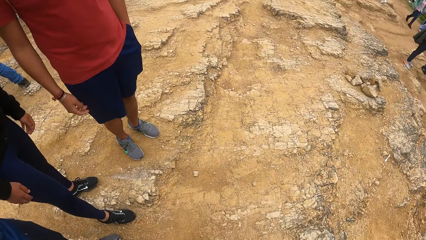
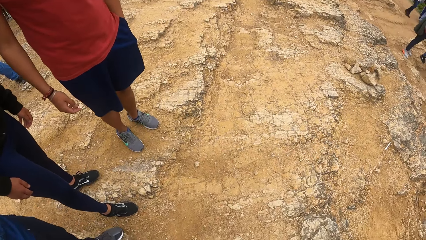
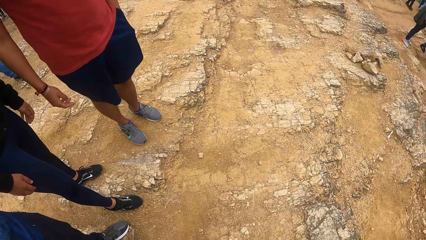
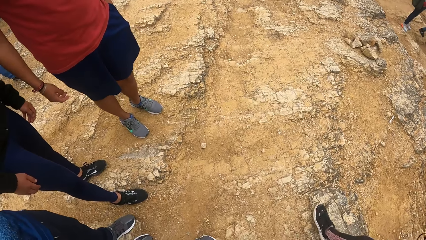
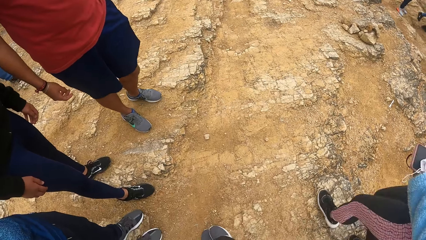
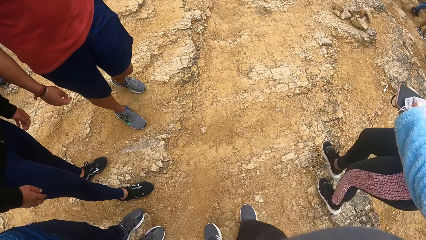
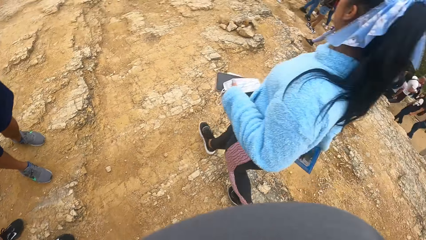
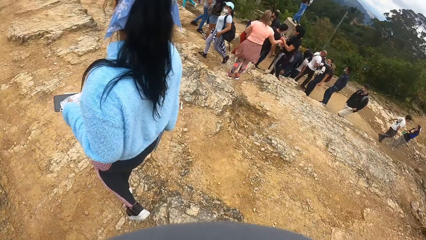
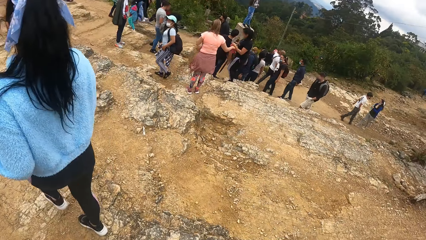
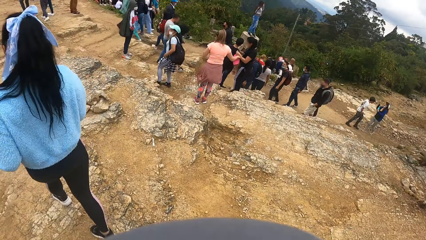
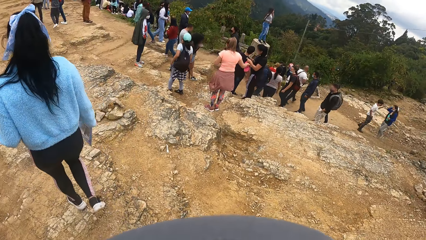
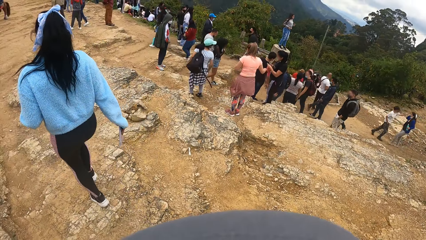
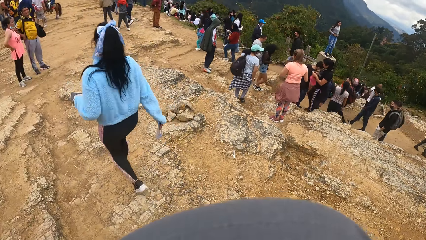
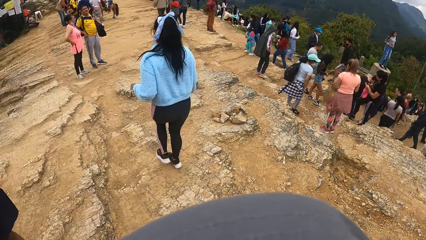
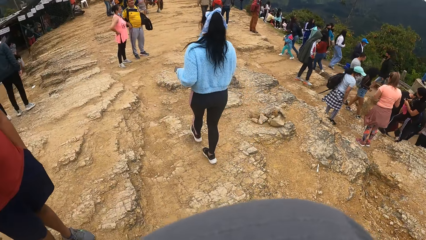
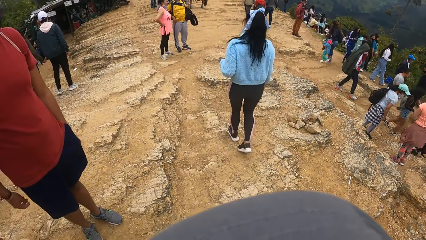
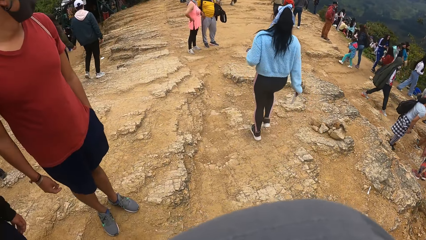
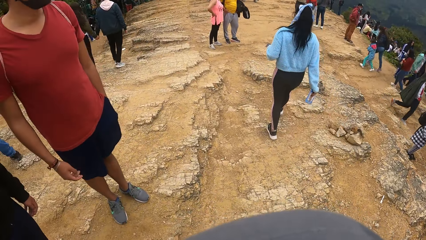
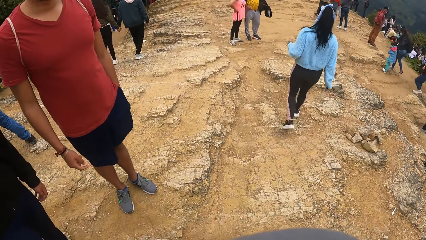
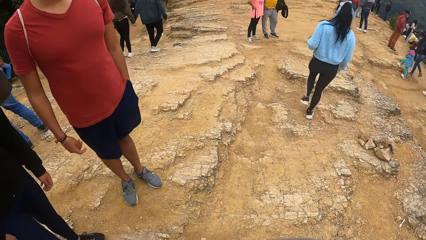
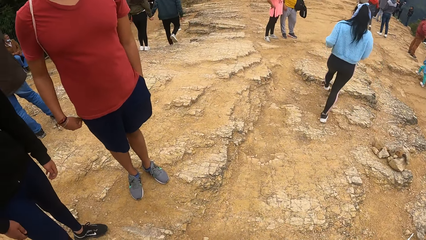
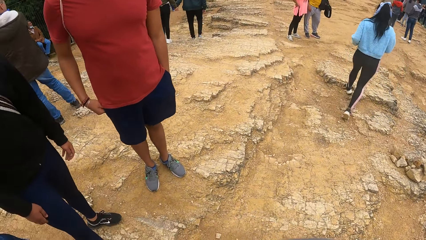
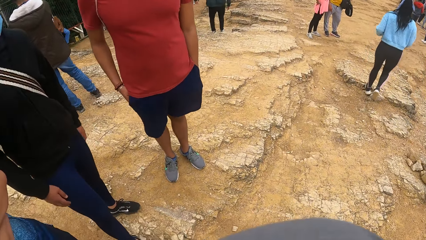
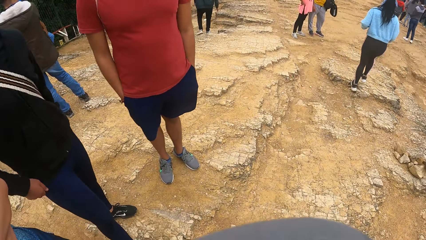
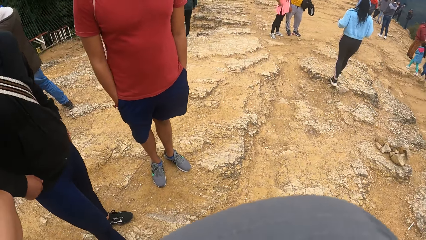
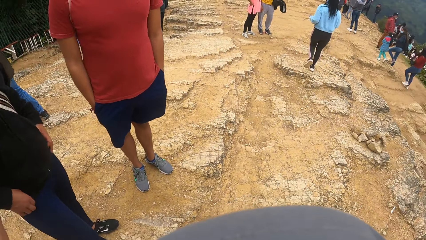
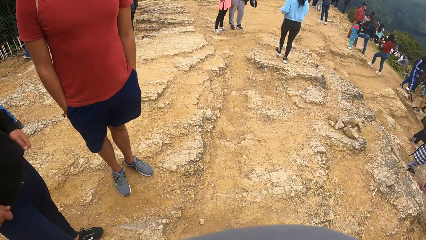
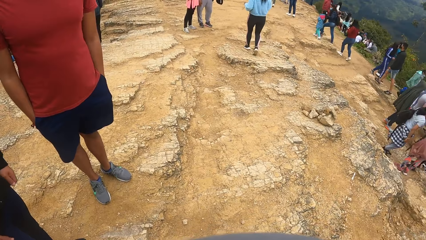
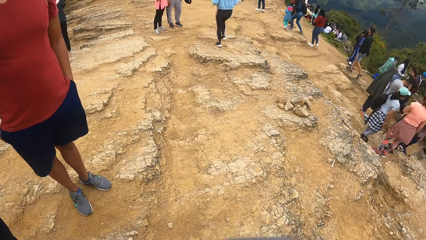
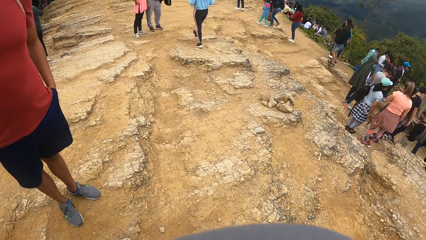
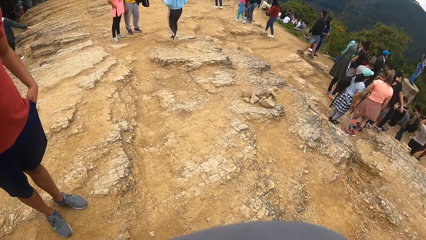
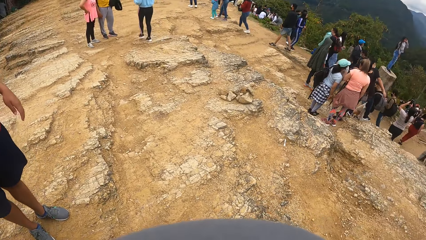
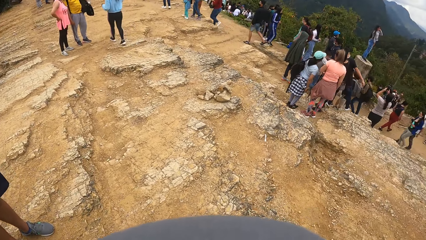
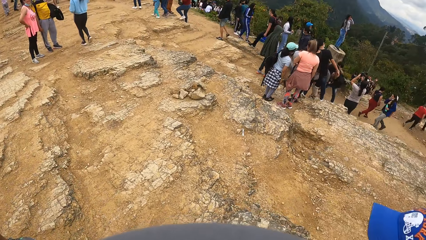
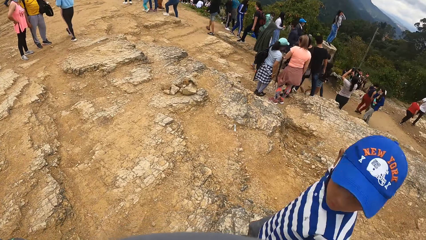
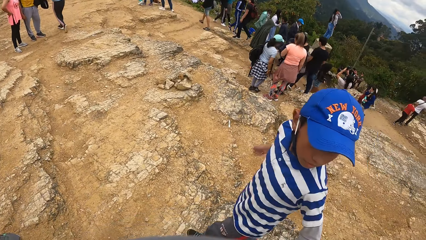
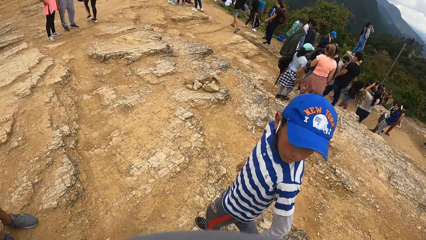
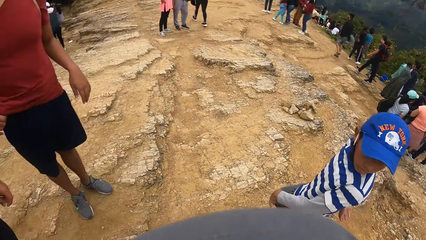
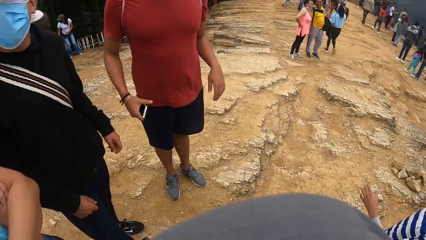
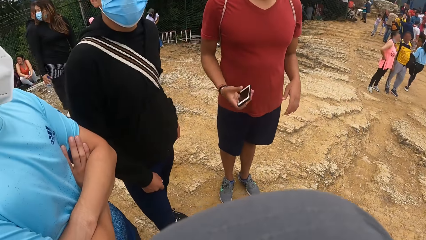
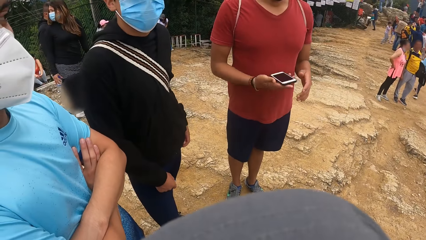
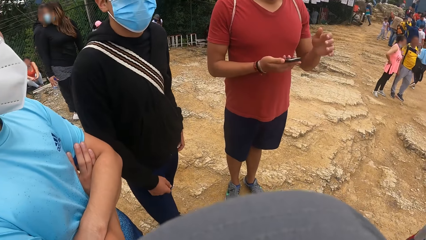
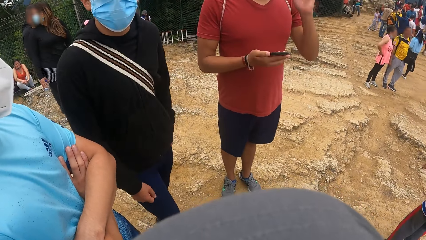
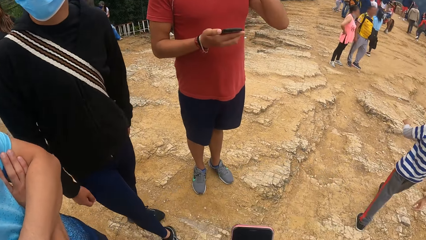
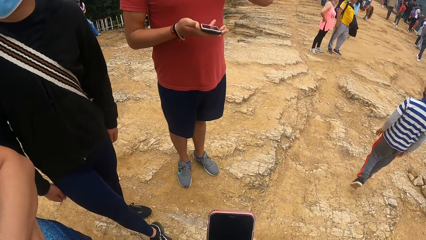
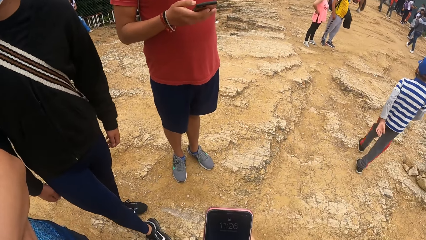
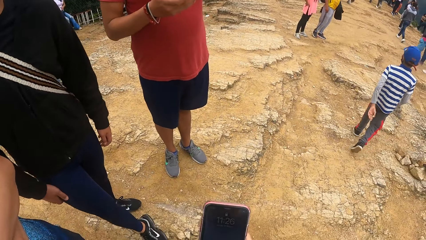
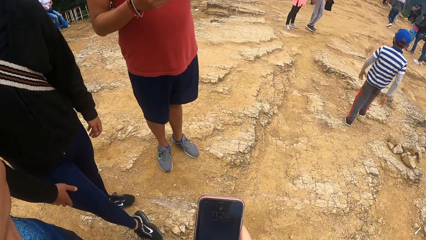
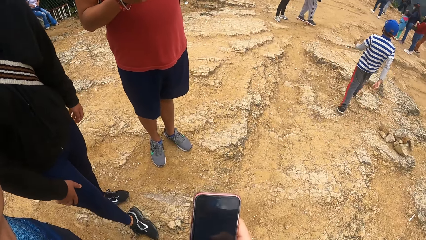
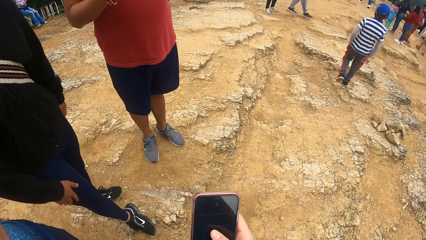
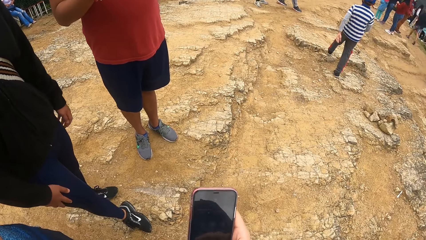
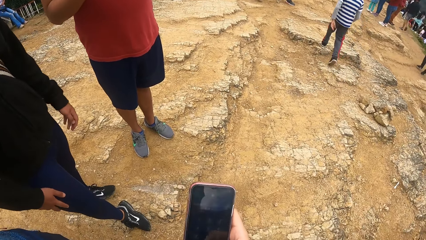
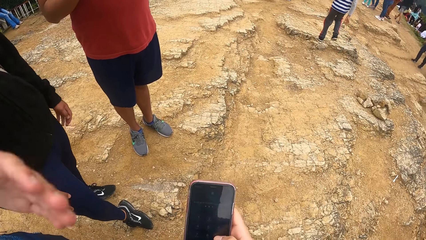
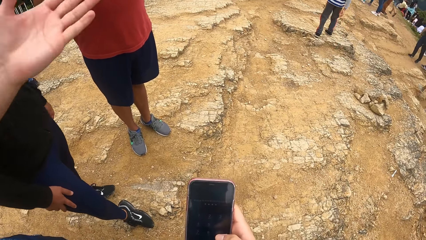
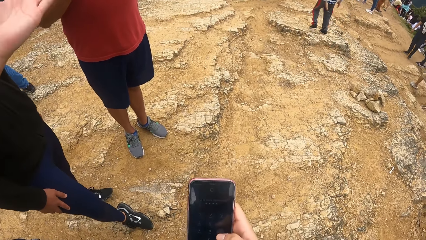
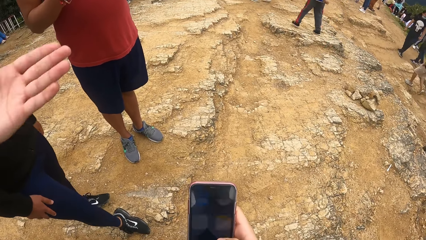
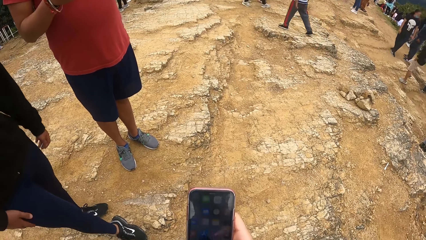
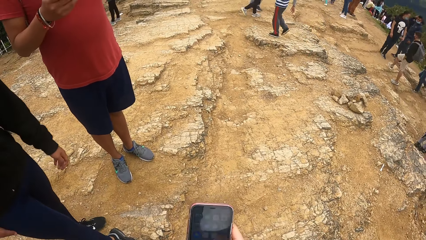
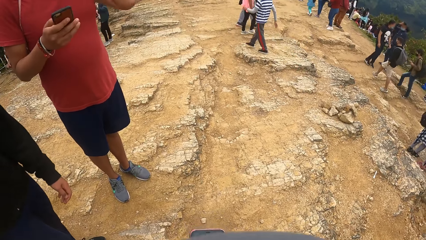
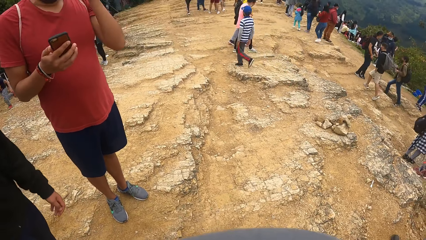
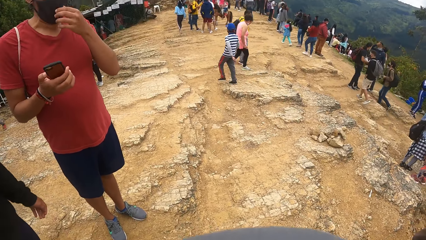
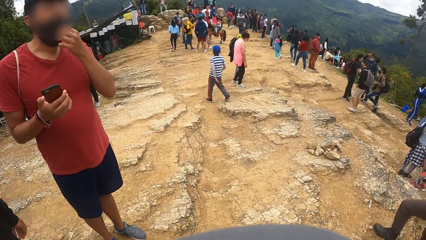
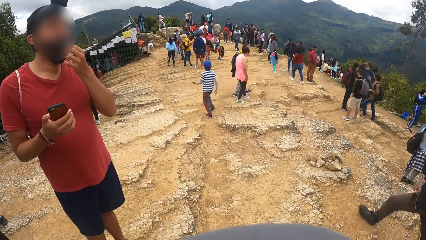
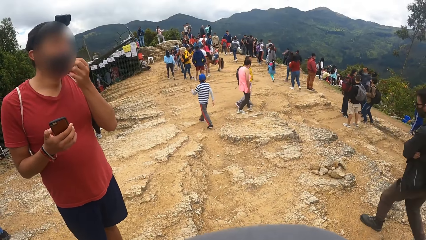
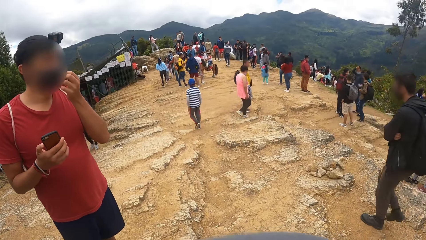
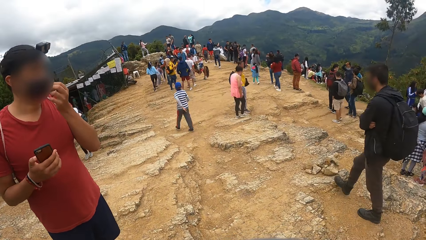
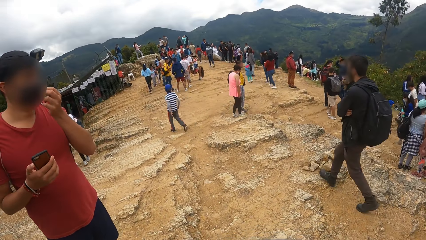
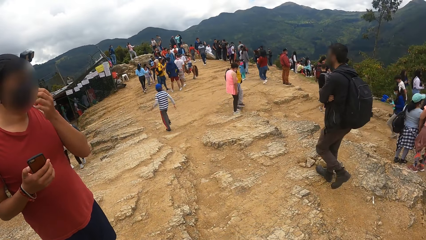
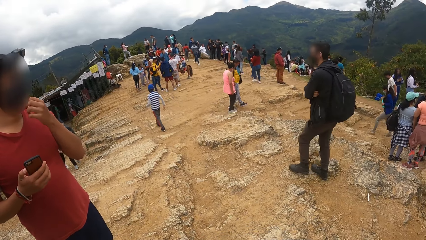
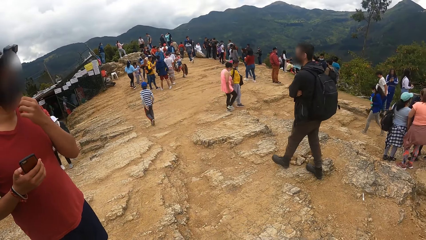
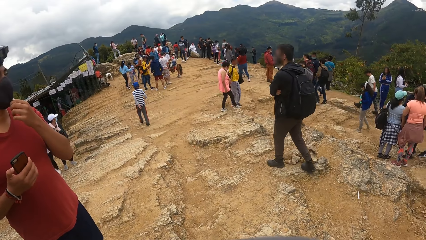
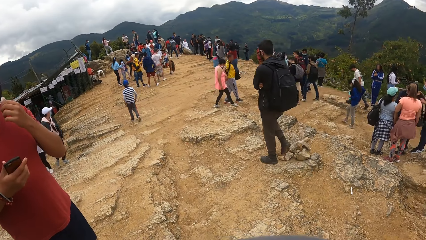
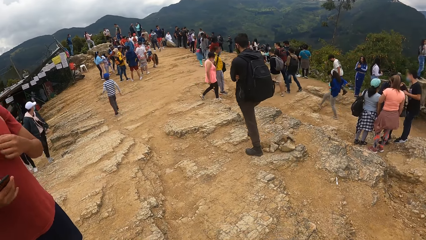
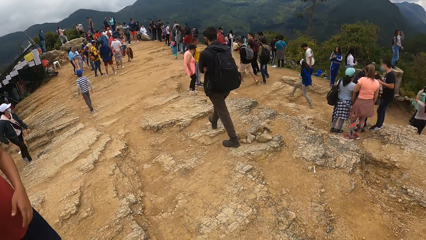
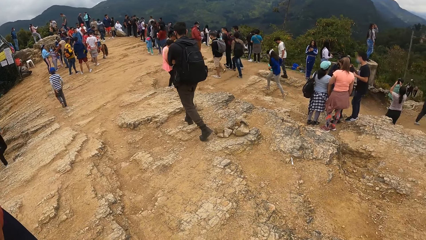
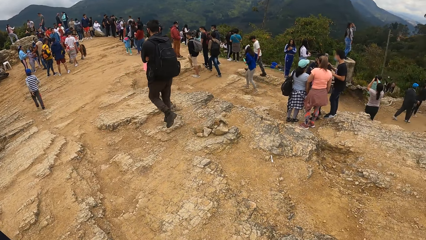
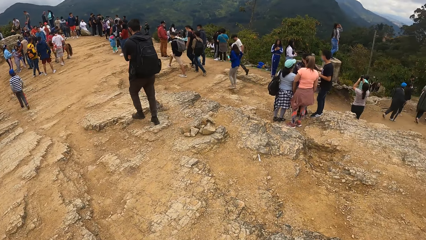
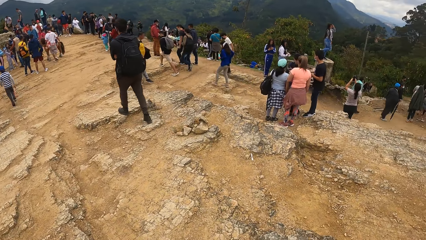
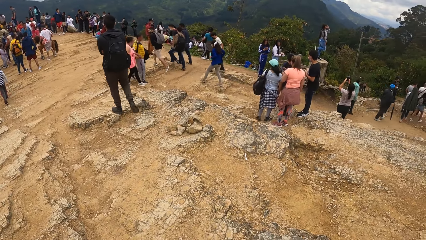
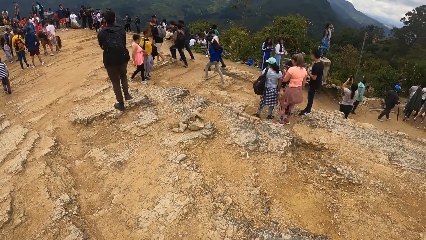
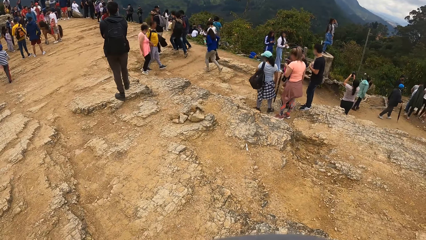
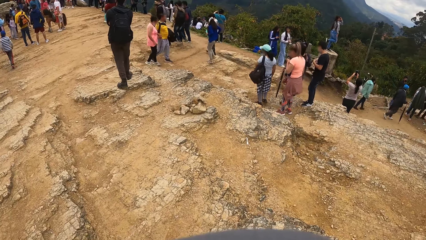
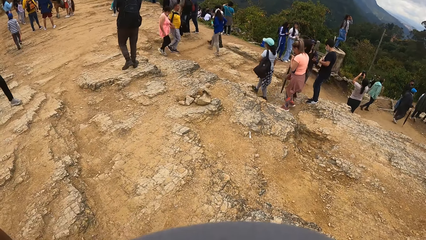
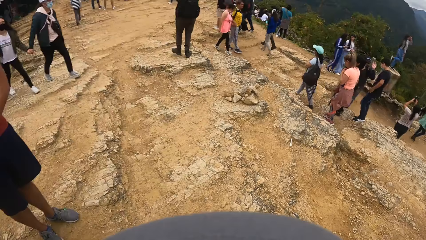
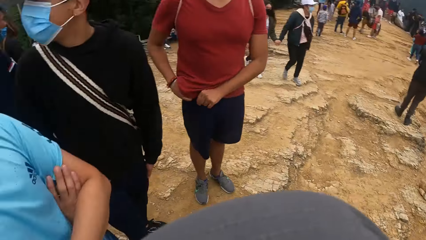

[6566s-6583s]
A woman walks past the camera wearer. A boy walks past the camera wearer. A man operates a phone in his right hand with his right hand. The camera wearer uses a phone. The man adjusts a mask on his face with his left hand. Another man walks past the camera wearer.
